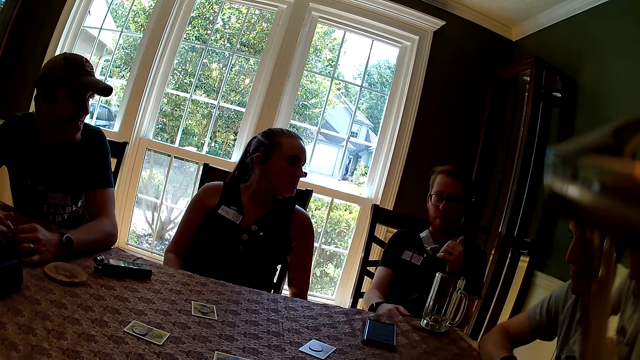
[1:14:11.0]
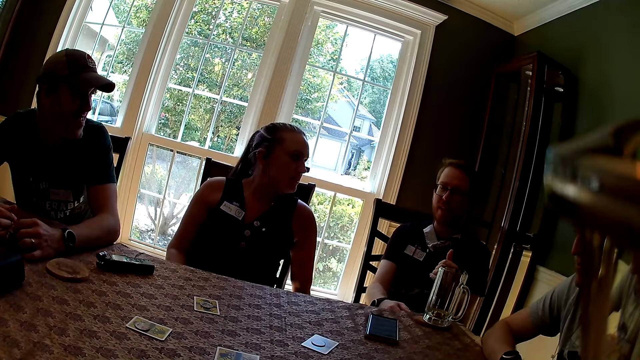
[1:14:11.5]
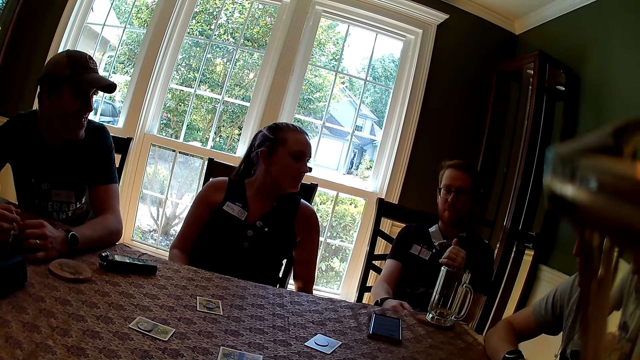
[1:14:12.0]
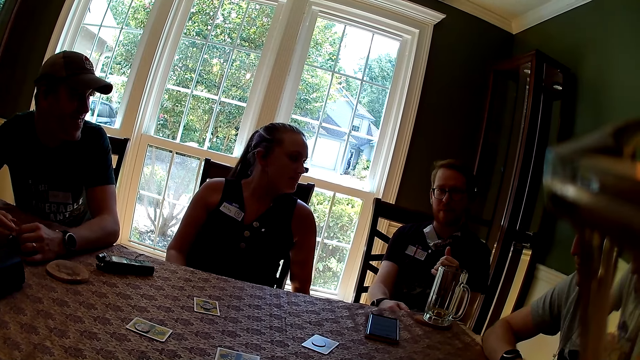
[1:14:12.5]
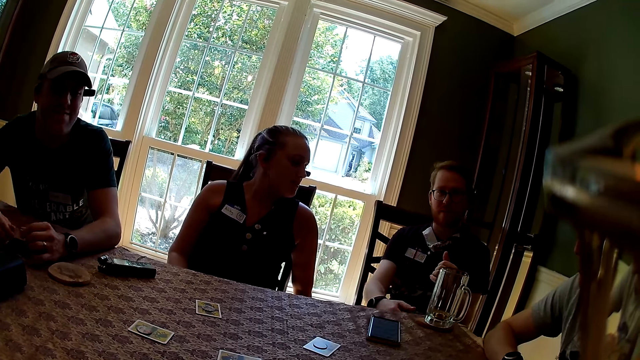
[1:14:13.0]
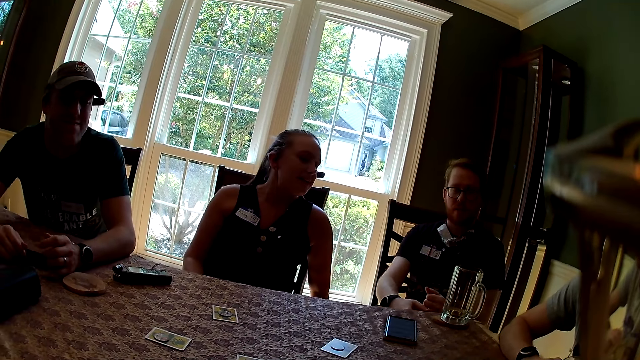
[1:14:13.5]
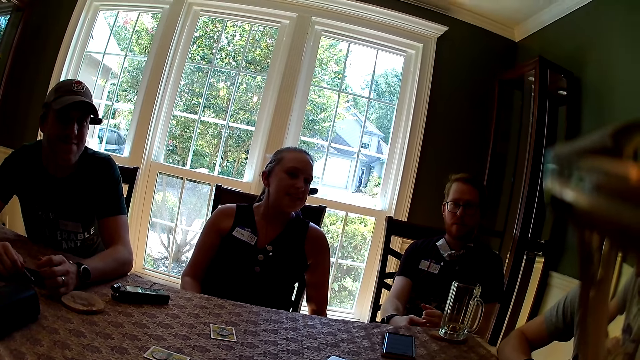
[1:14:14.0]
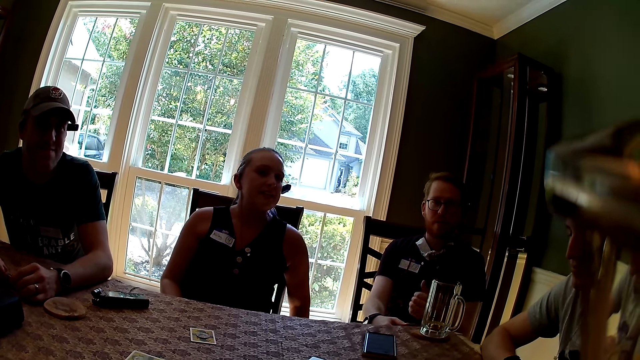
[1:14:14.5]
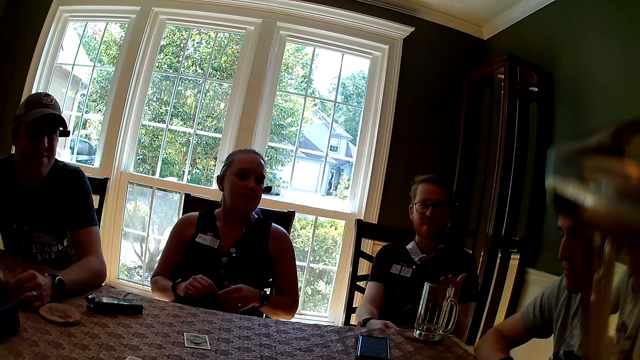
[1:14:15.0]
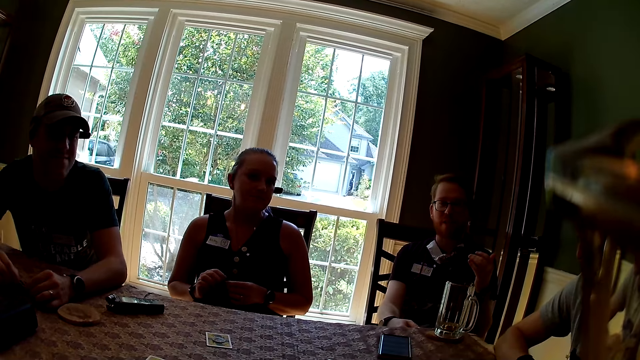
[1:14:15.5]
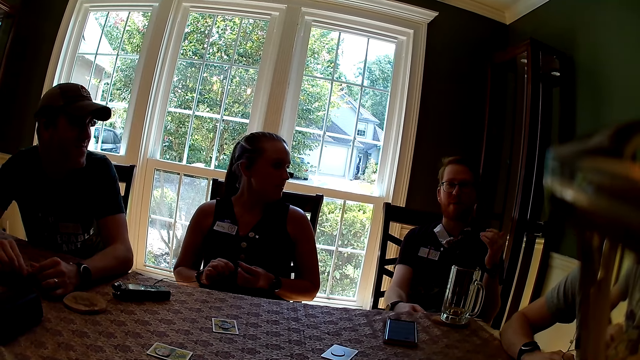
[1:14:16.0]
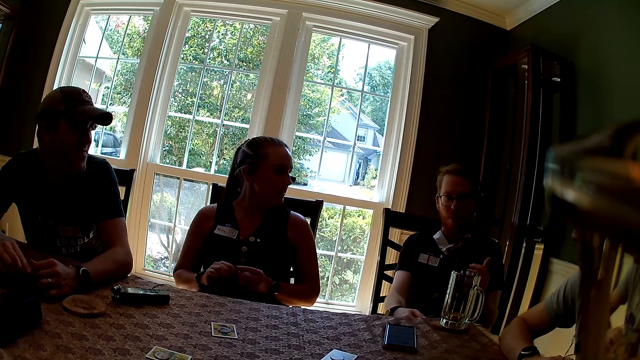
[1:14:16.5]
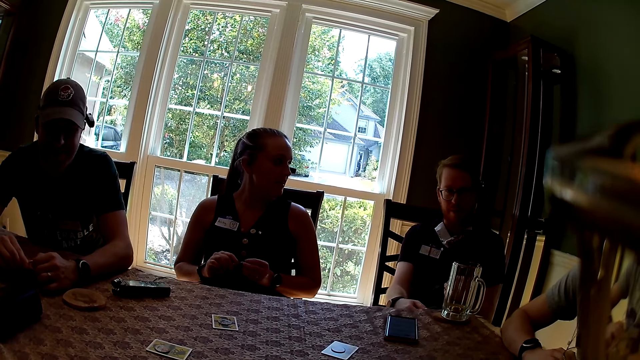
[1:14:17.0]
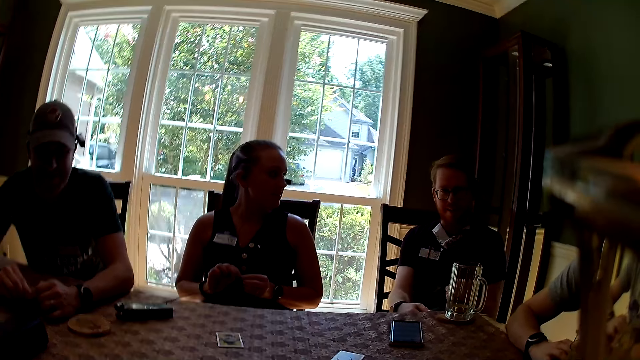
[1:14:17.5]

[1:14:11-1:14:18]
The camera wearer converses with a man. They interact with everyone.

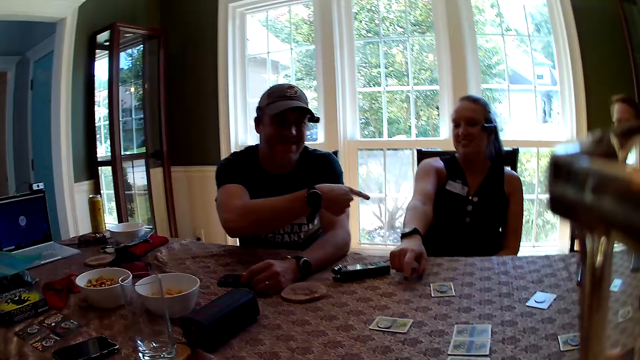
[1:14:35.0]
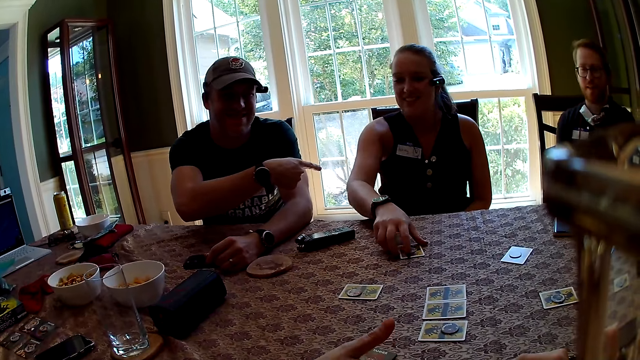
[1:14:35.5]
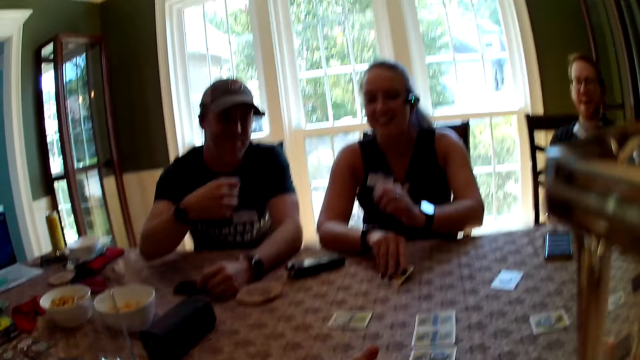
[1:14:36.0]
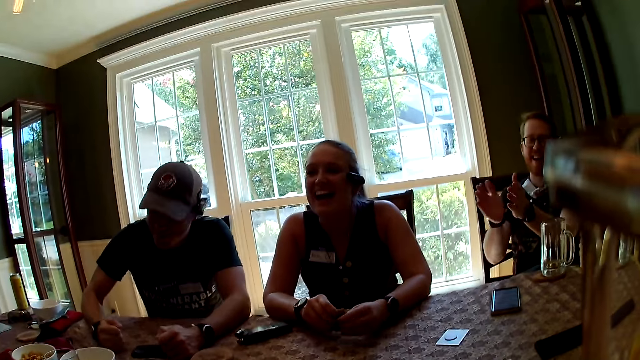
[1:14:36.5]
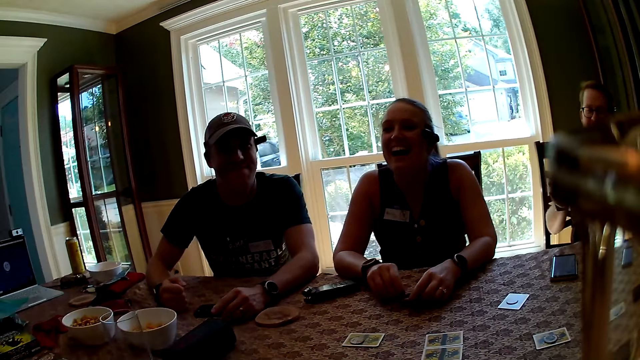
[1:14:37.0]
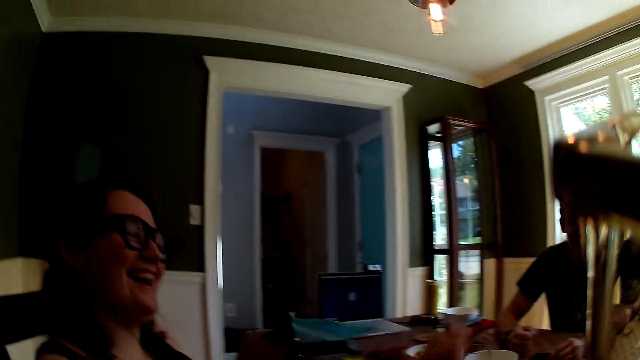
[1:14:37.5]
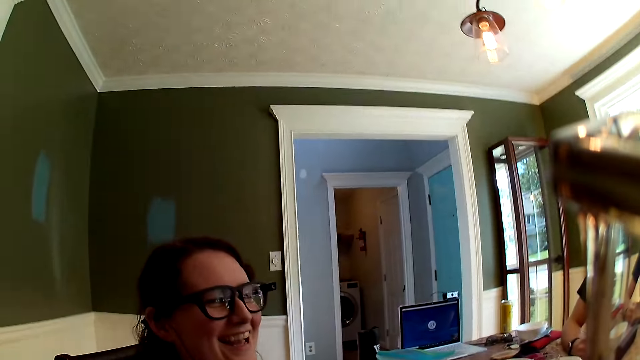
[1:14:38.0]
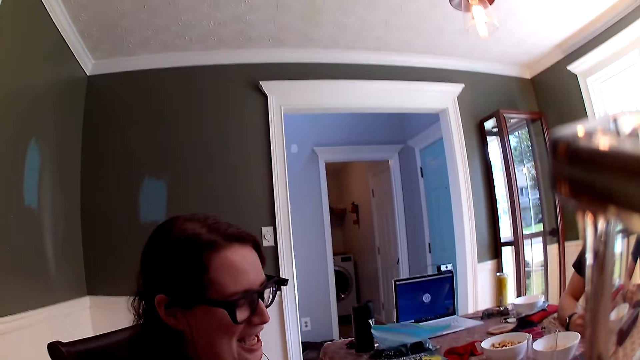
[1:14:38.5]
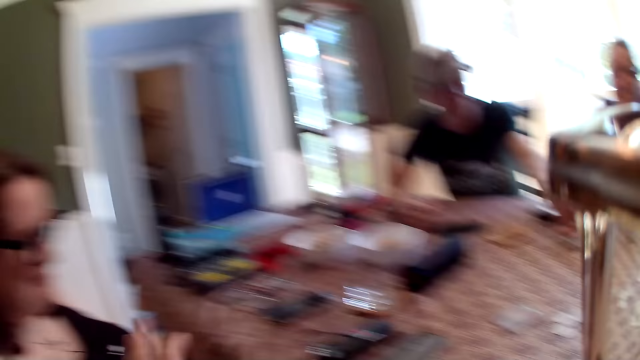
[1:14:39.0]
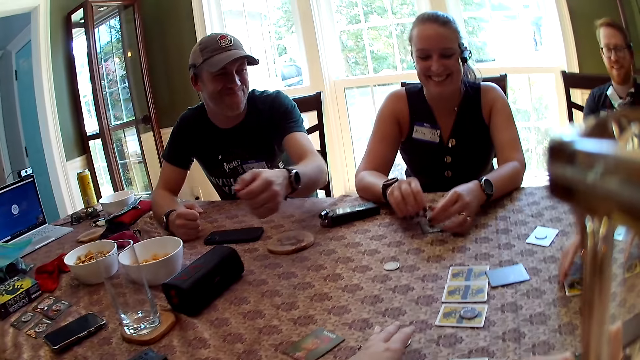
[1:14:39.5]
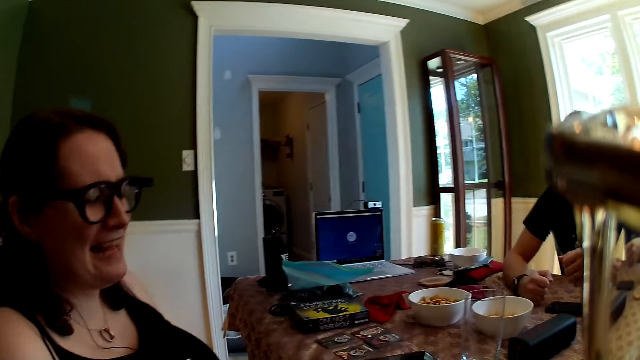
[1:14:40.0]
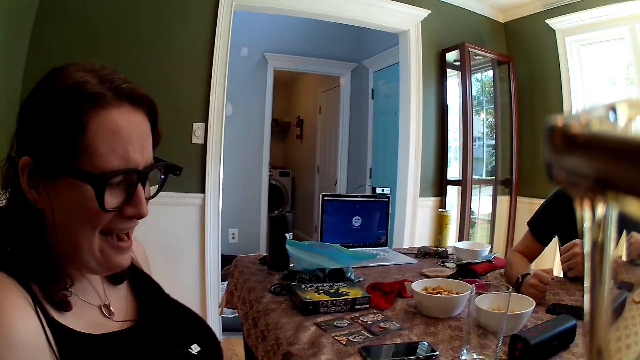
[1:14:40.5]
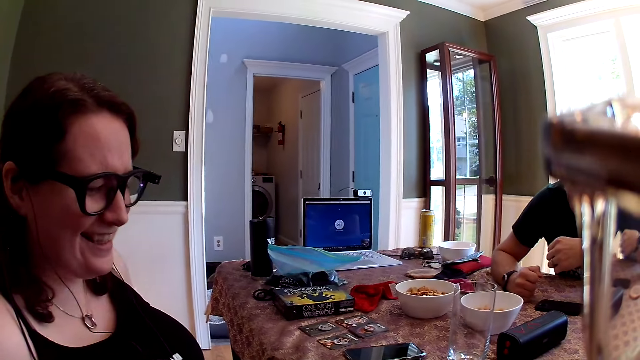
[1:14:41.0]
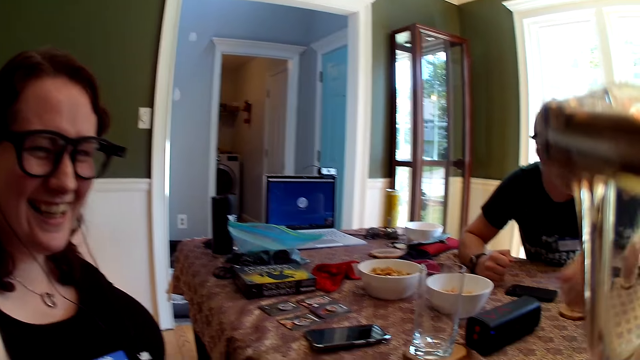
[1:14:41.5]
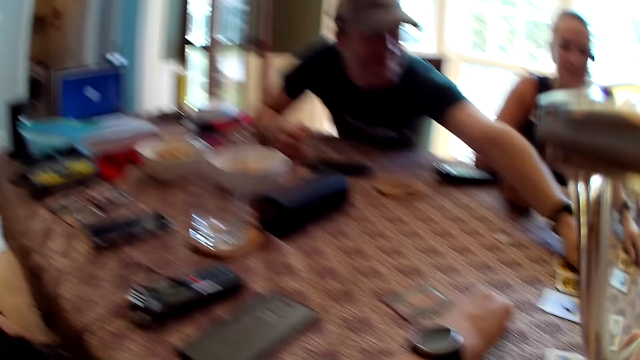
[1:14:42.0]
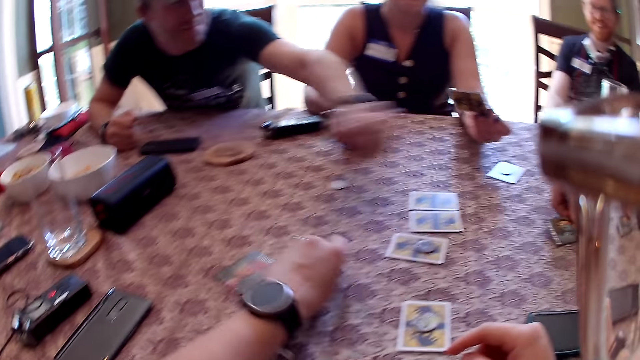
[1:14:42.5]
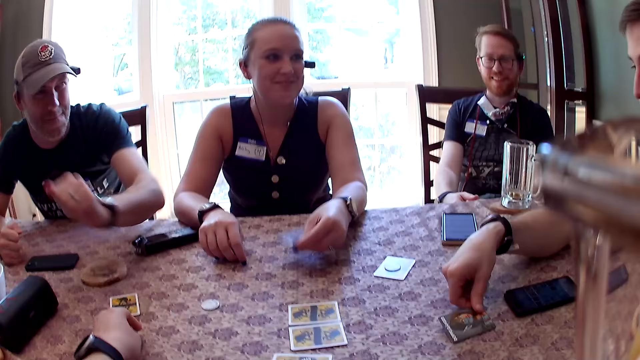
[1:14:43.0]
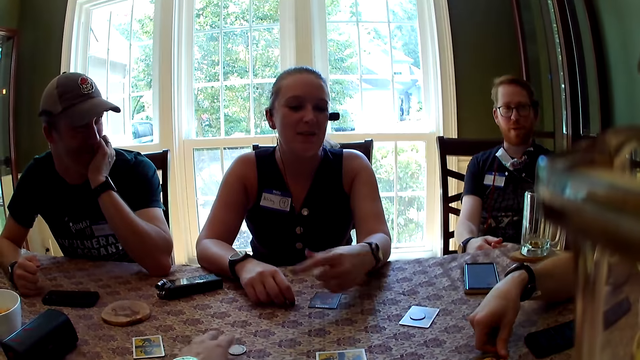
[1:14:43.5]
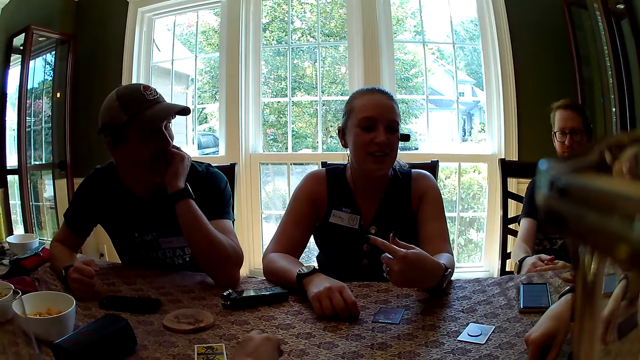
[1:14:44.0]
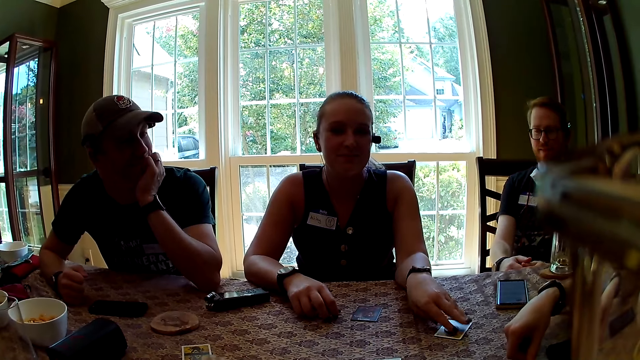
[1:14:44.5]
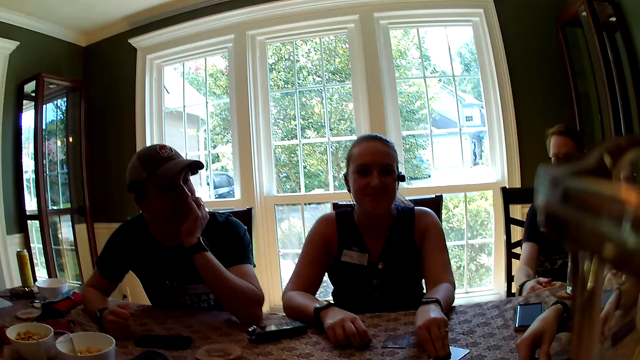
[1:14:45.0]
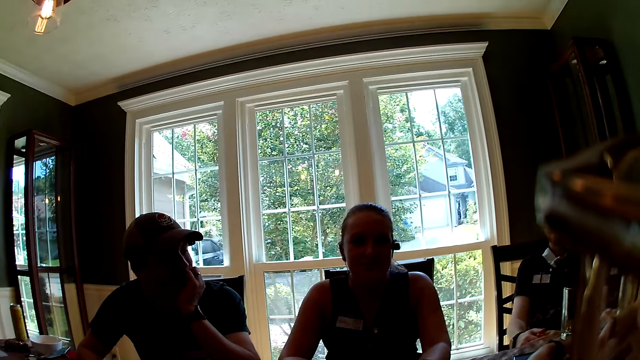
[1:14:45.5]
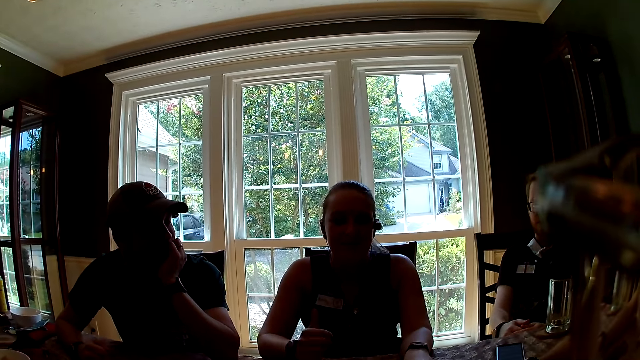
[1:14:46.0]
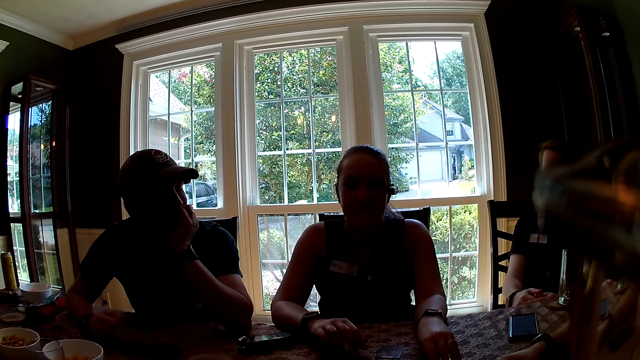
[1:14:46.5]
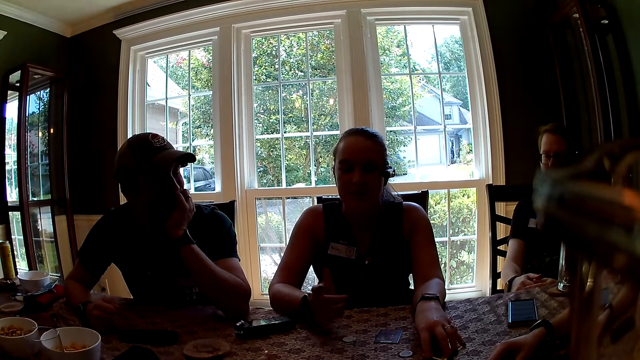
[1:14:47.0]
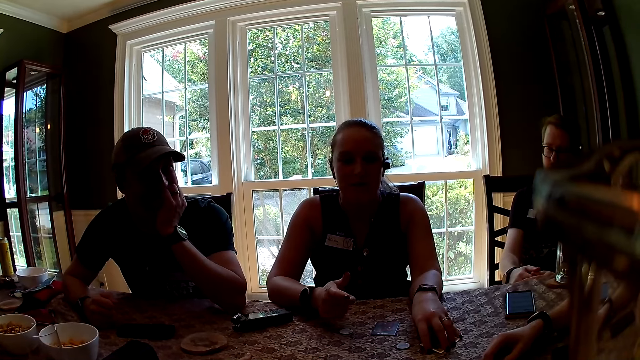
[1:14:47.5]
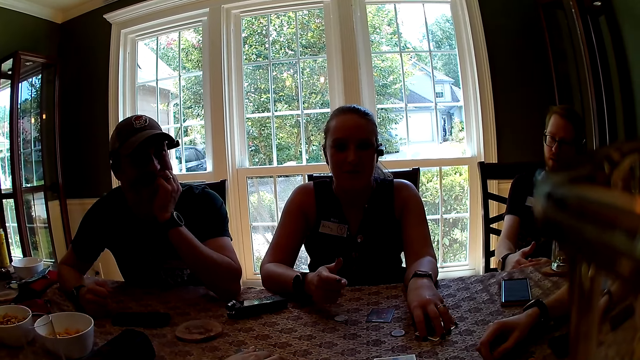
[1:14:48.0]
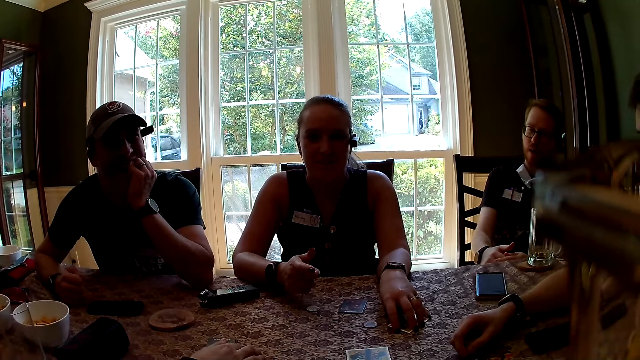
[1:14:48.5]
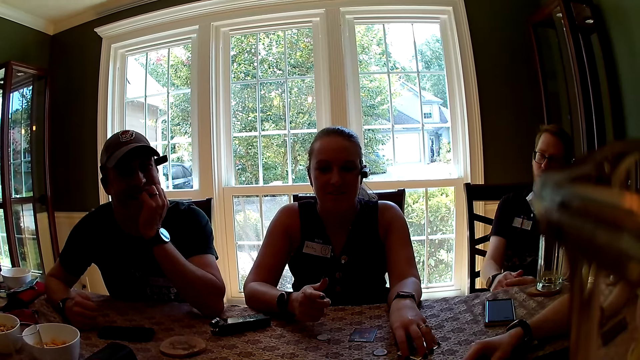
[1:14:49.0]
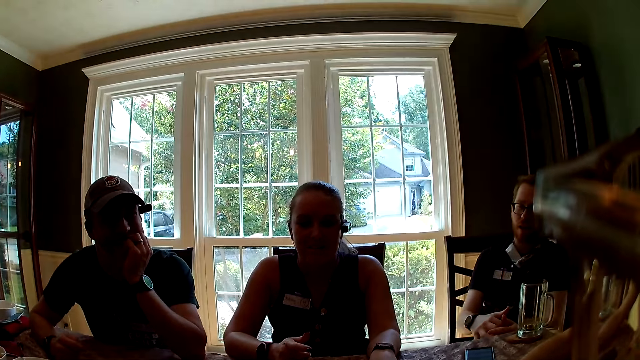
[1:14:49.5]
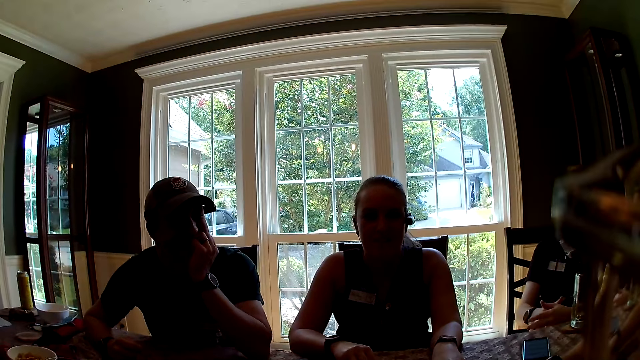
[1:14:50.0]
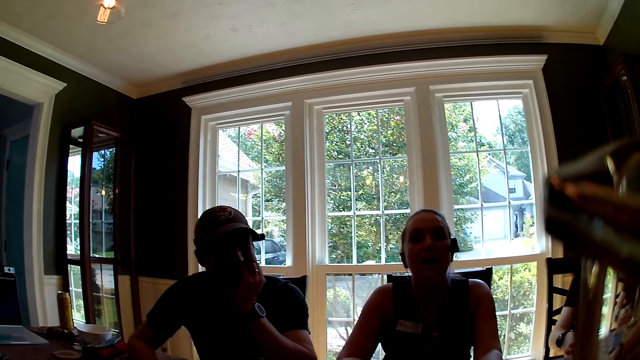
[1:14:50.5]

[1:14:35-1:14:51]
A woman drops her right hand on the table. Another woman drops a card on the table with her right hand. The other woman points at the cards. The first woman picks up a card on the table with her right hand and drops her left hand on the table. A man drops his right hand on the table. Another man claps both hands together. The camera wearer turns towards the other woman. They tap the other woman with their left hand and place a hand on her. They move a card on the table. The first man picks up a coin on the table with his left hand. The first woman holds a card with her left hand. The first man passes the coin to the camera wearer with his left hand. Another man picks up a card on the table with his right hand. The first woman interacts with everyone and converses with the camera wearer. The camera wearer picks up a coin on the table with their left hand. The first woman drags a coin on the table with her left hand and places her left hand on a card on the table. The camera wearer interacts with everyone.
